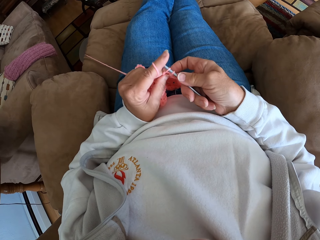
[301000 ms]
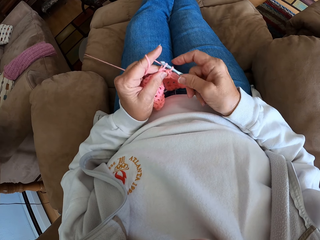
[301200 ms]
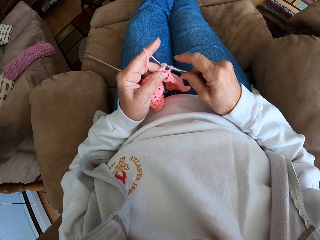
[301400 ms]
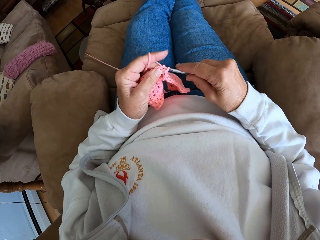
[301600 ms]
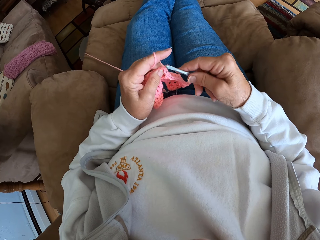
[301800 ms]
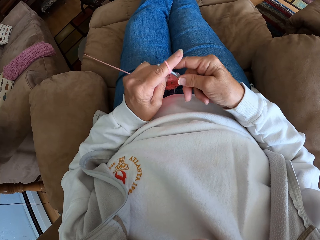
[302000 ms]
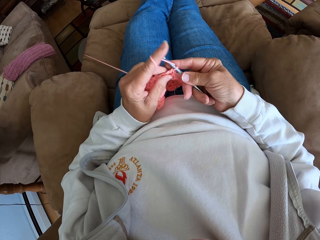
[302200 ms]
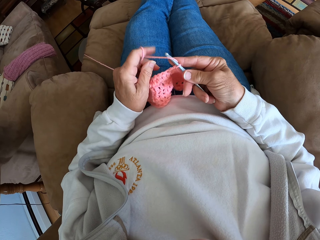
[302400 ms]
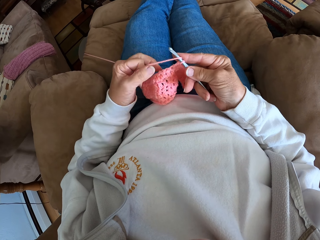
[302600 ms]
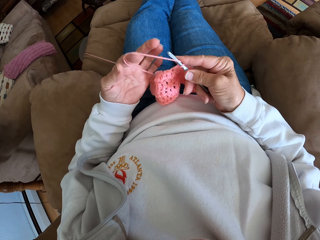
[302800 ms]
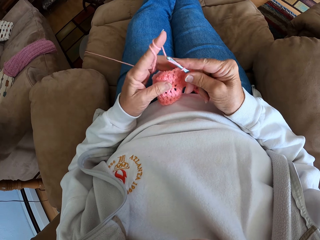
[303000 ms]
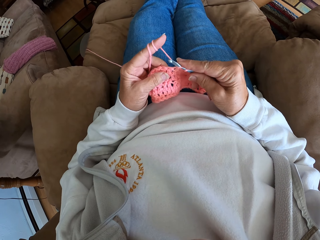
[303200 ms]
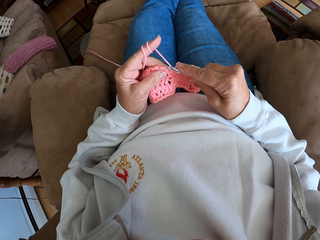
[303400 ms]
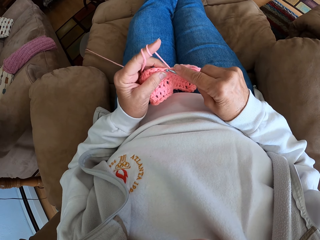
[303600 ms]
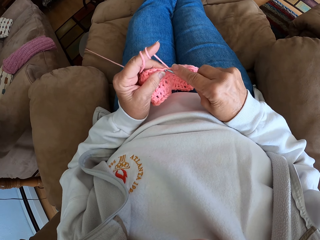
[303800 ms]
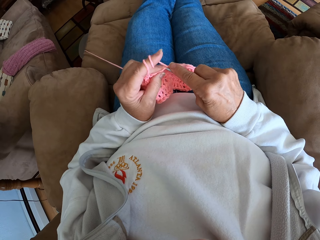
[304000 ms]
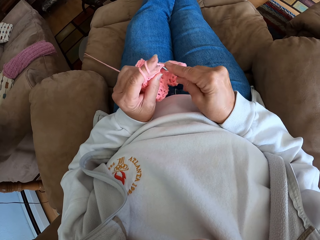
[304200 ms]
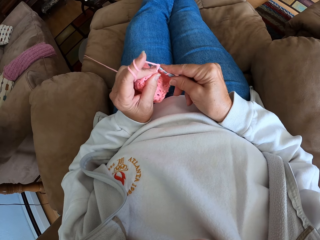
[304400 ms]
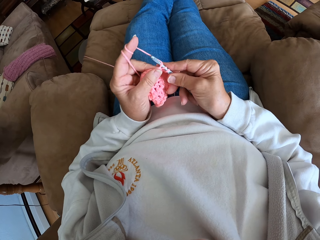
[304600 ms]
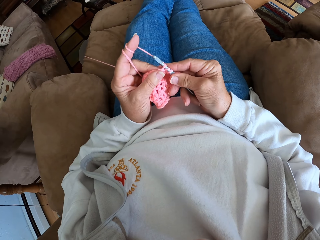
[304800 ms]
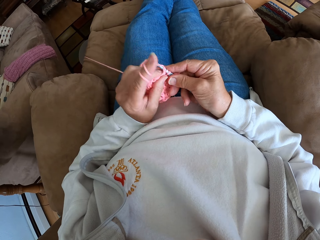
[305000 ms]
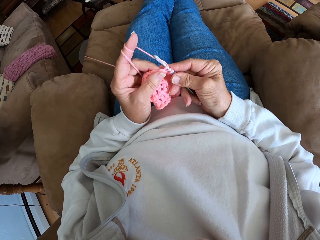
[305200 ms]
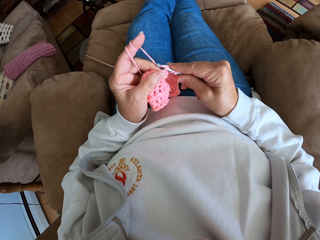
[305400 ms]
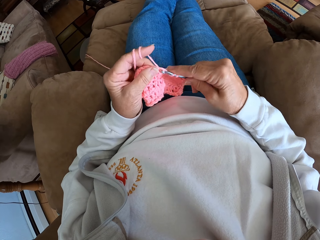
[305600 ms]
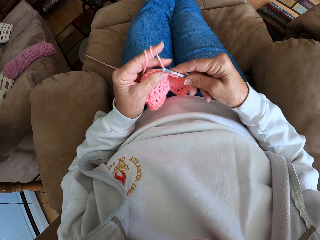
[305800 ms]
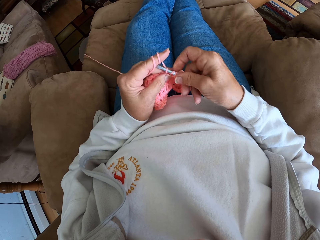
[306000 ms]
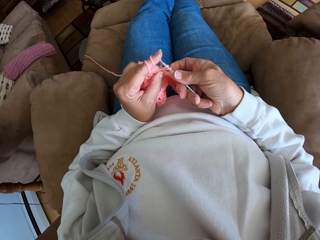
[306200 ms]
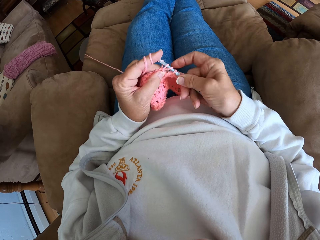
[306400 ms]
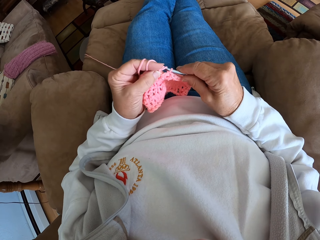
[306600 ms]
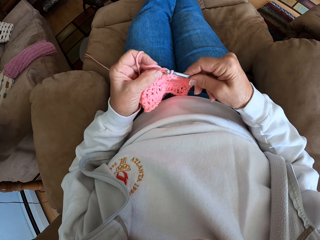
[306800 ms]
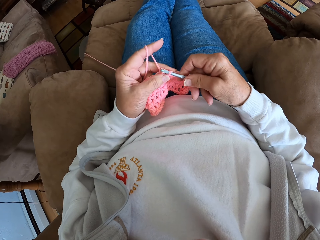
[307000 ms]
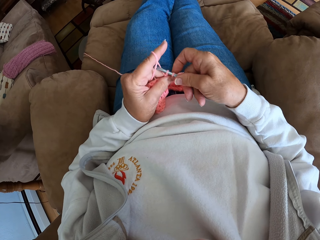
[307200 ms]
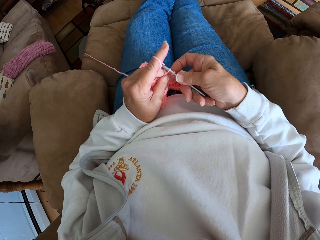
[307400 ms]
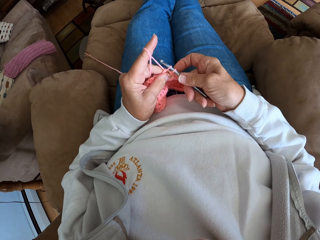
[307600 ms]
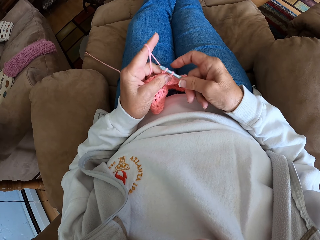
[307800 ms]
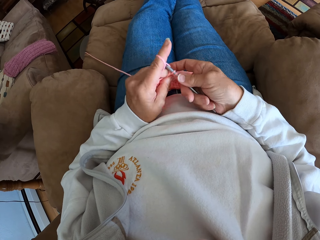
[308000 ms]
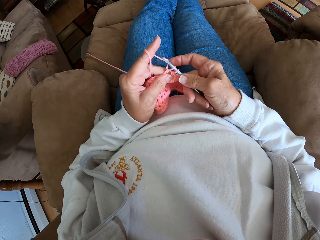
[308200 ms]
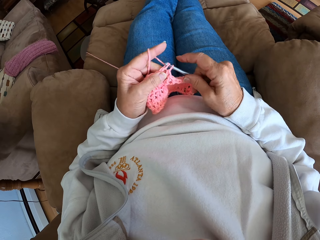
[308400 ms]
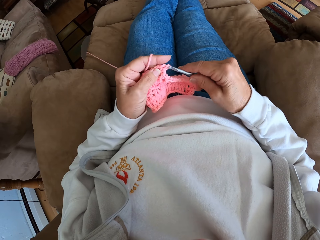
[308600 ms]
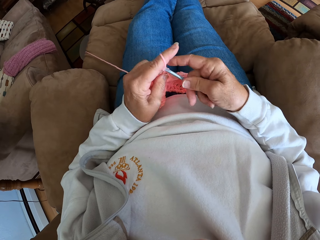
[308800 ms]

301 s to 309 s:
The camera wearer adjusts the pink crocheted fabric with her left hand. She crochets with the yarn.

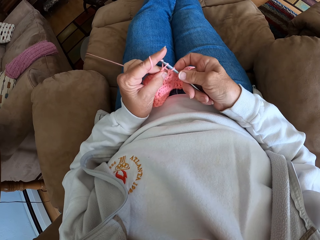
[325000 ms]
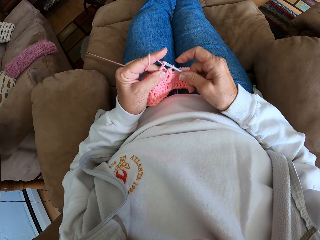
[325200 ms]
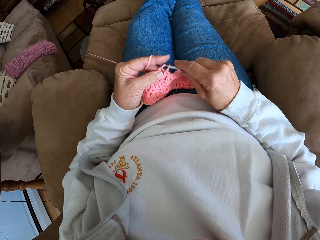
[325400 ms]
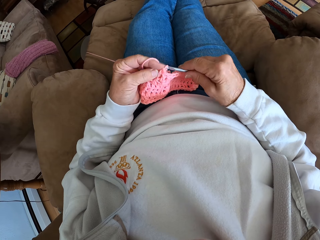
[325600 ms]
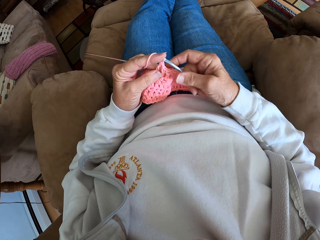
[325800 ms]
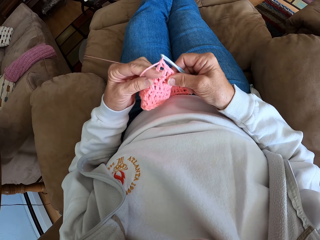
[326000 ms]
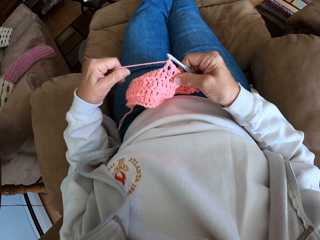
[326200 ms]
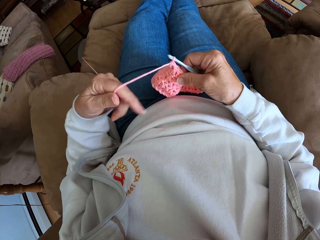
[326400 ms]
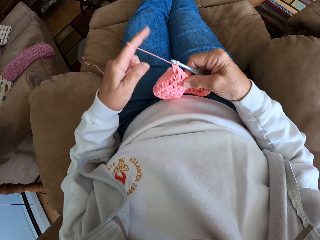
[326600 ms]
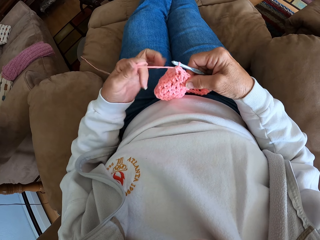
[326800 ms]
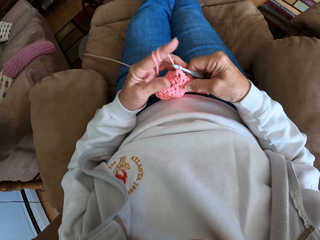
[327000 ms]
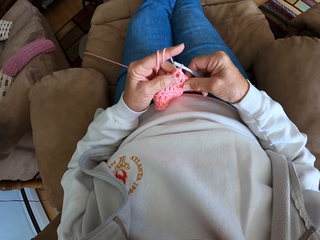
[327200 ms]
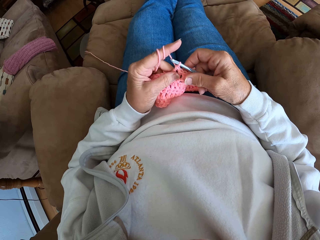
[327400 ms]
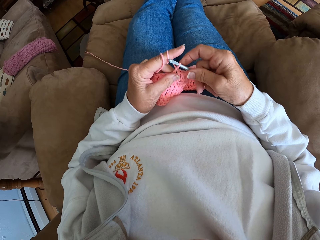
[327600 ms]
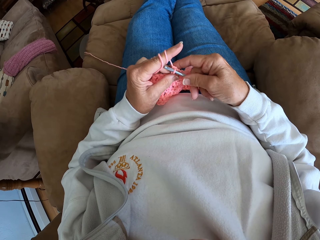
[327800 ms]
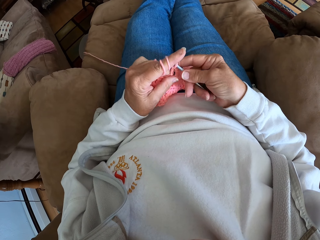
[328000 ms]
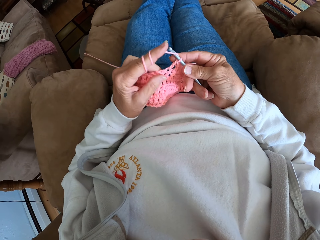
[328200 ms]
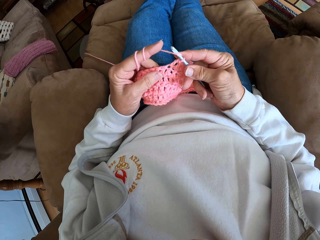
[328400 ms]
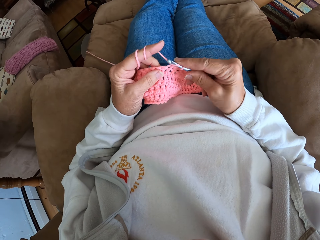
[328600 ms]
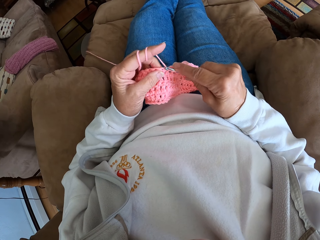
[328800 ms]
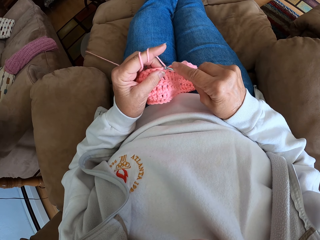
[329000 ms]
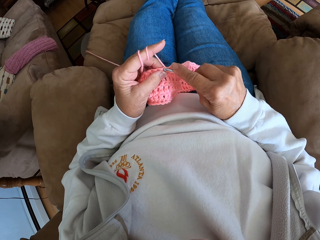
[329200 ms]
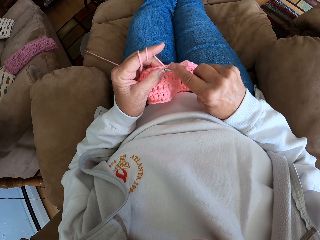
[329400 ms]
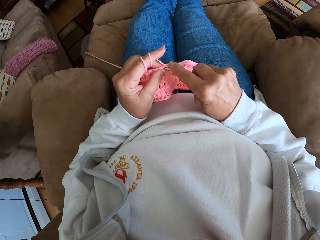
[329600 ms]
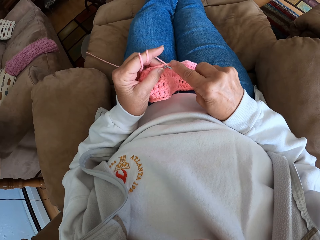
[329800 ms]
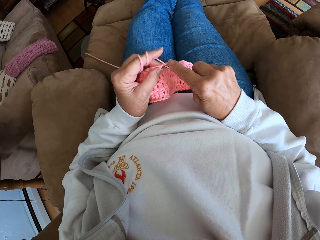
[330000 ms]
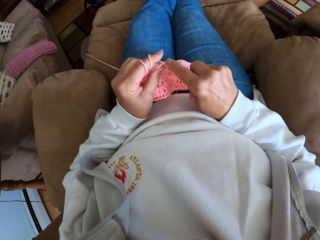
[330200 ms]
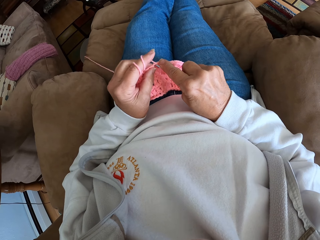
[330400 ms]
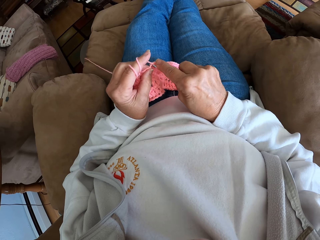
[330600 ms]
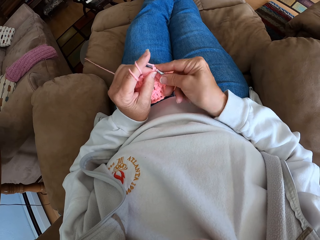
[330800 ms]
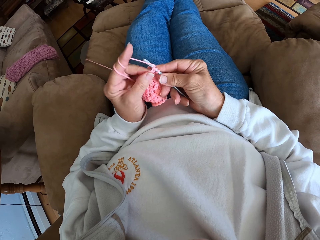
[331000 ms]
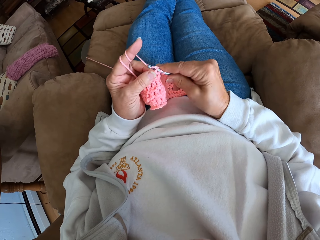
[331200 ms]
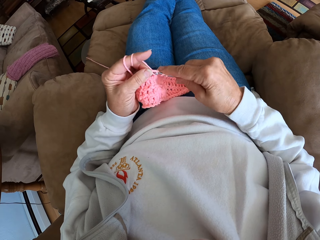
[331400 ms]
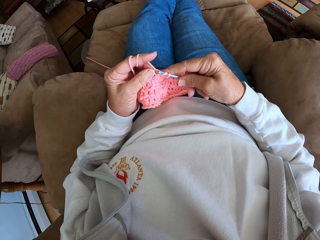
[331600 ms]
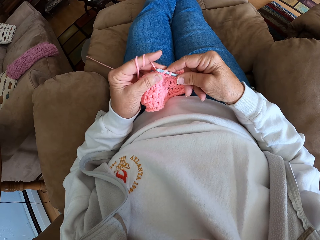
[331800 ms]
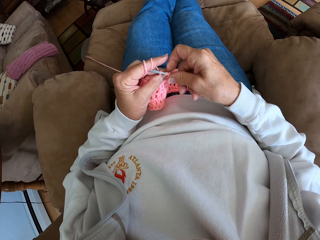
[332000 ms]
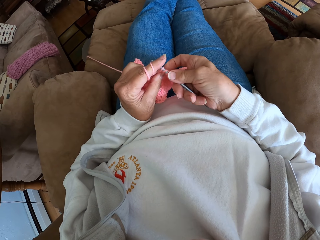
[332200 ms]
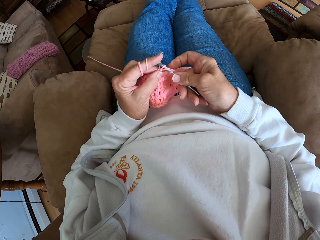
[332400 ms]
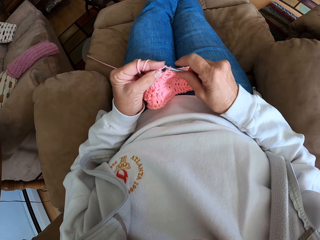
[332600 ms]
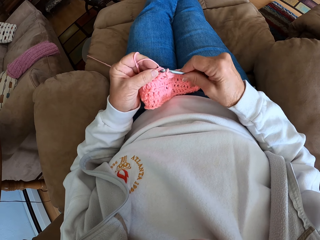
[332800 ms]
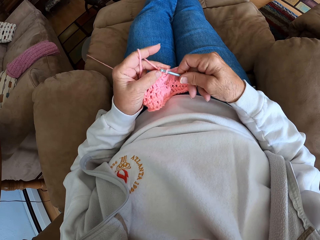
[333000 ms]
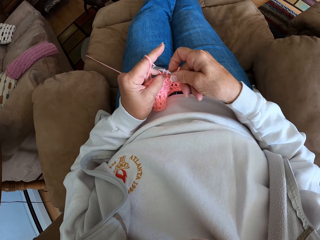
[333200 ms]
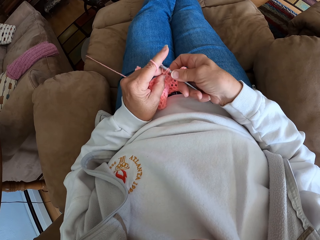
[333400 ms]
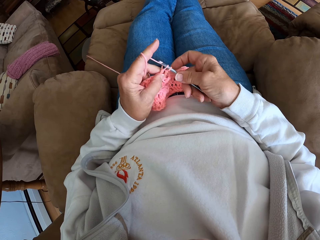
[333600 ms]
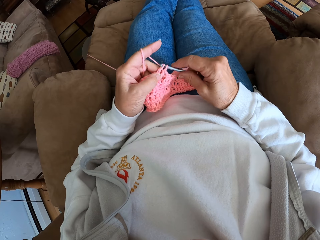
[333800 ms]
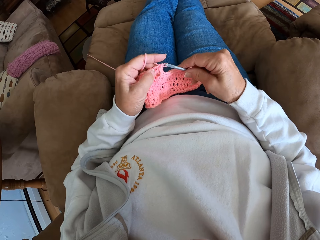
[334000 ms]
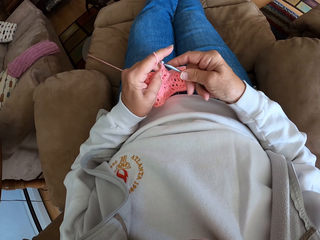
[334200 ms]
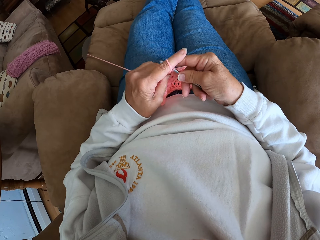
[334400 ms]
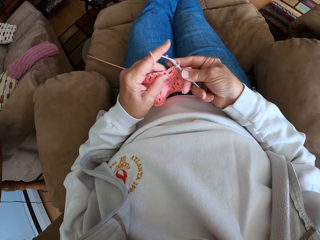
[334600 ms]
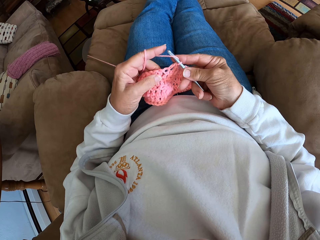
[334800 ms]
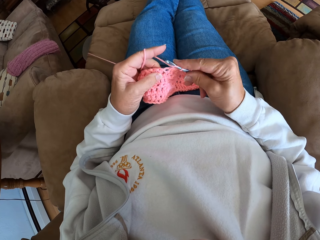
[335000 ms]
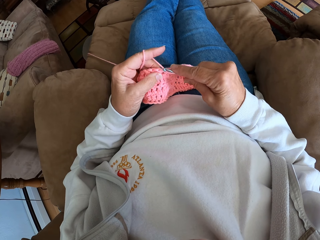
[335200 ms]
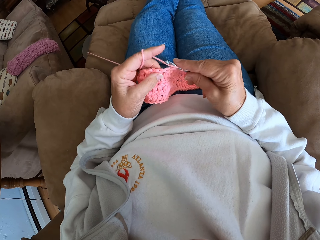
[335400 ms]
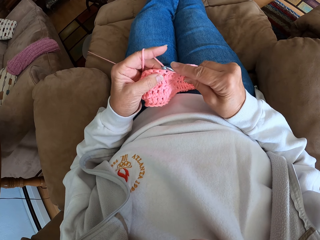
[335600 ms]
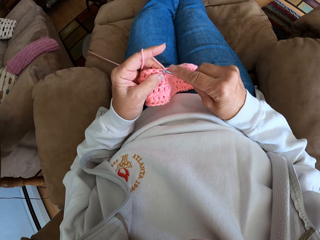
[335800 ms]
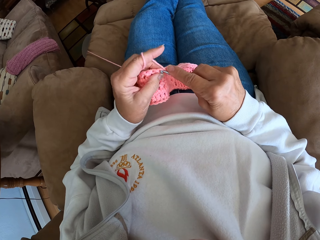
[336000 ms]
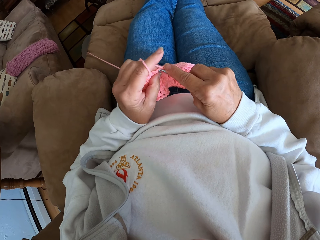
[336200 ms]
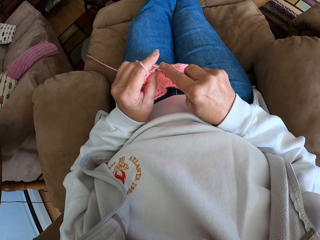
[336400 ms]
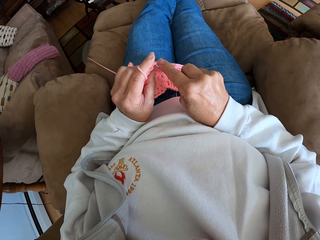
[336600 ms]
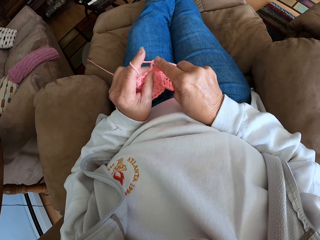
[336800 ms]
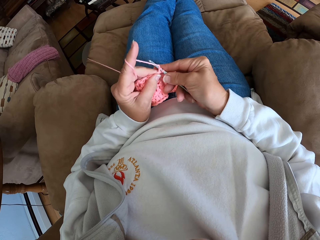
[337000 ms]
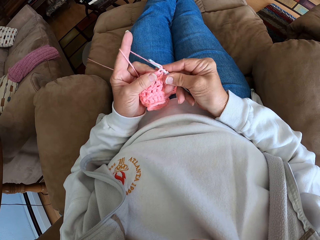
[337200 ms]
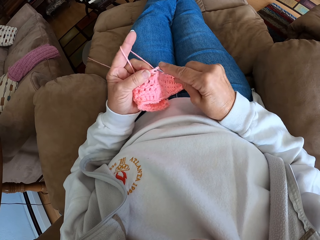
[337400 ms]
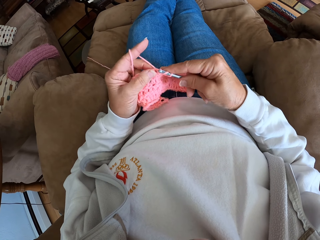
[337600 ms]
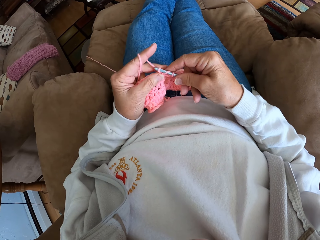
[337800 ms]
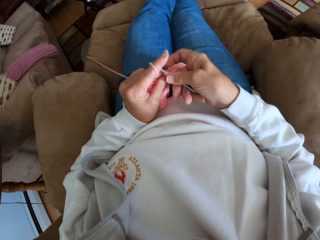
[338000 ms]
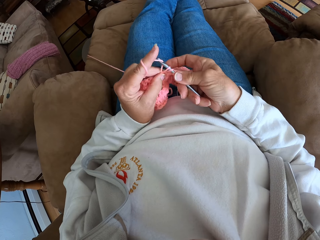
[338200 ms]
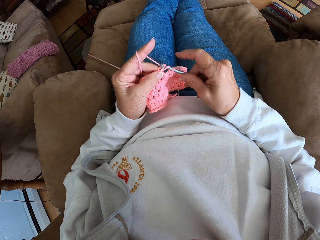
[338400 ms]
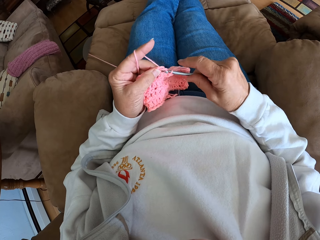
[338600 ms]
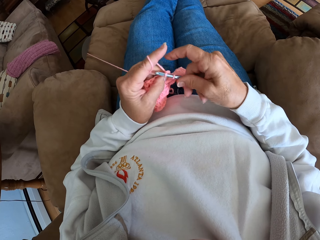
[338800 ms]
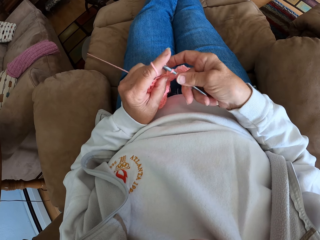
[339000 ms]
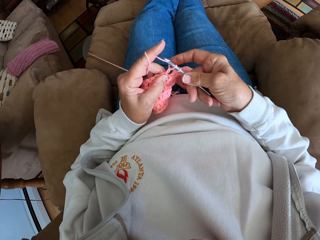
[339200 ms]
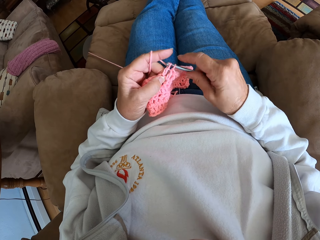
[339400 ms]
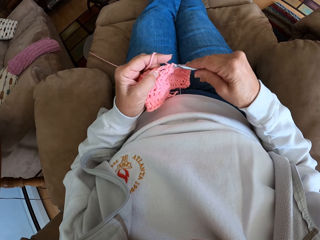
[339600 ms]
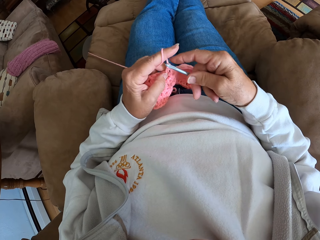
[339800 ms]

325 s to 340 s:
The camera wearer adjusts the yarn with her left hand. She crochets with the yarn.
